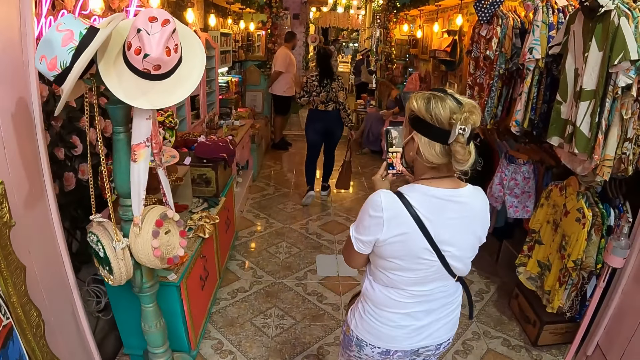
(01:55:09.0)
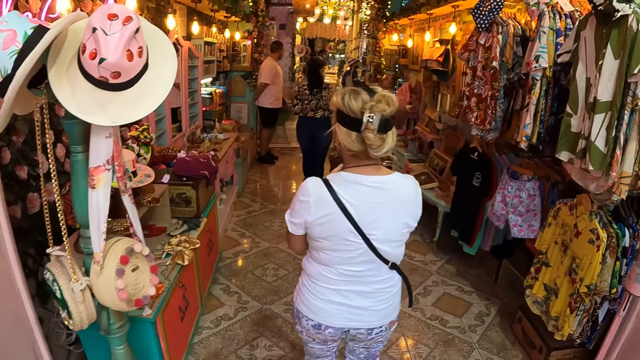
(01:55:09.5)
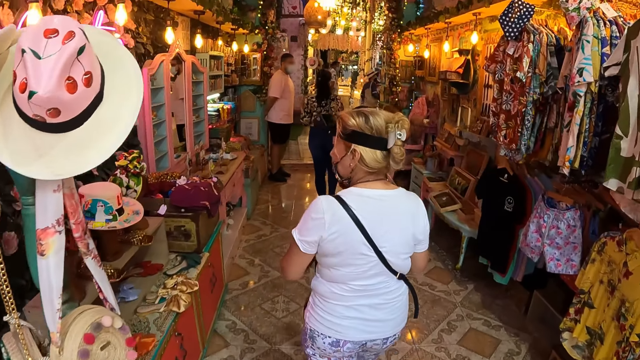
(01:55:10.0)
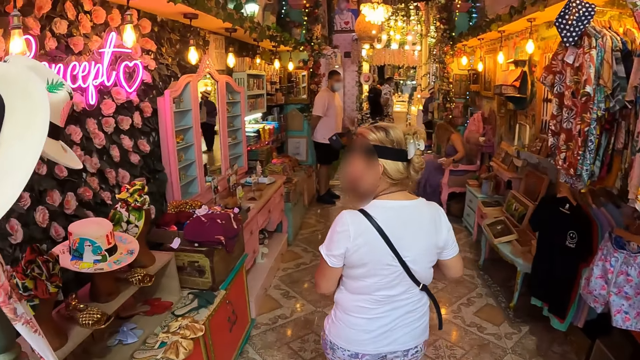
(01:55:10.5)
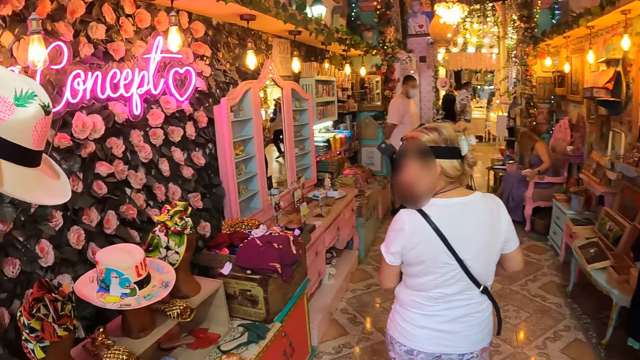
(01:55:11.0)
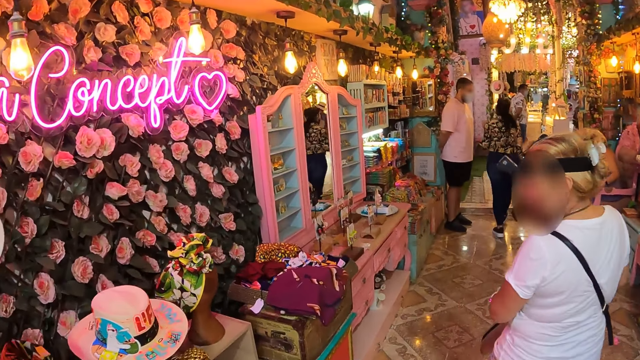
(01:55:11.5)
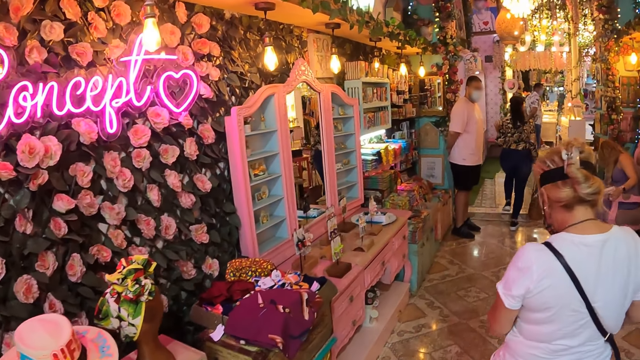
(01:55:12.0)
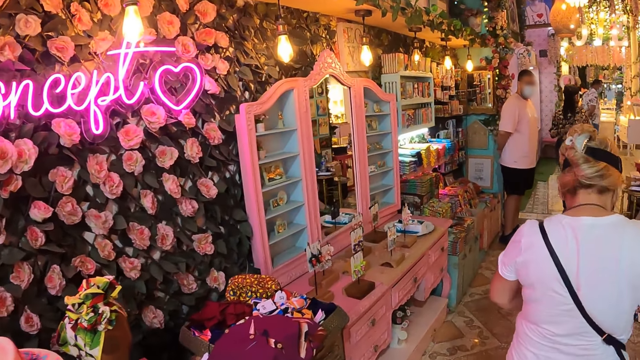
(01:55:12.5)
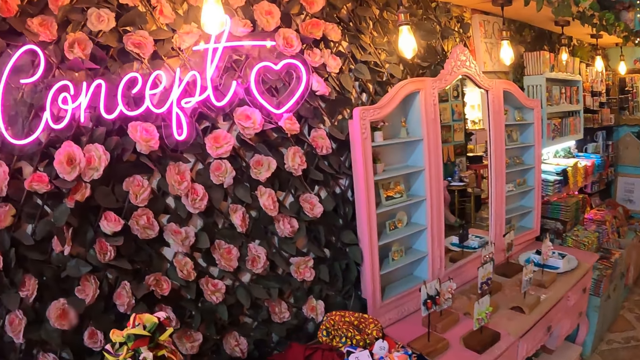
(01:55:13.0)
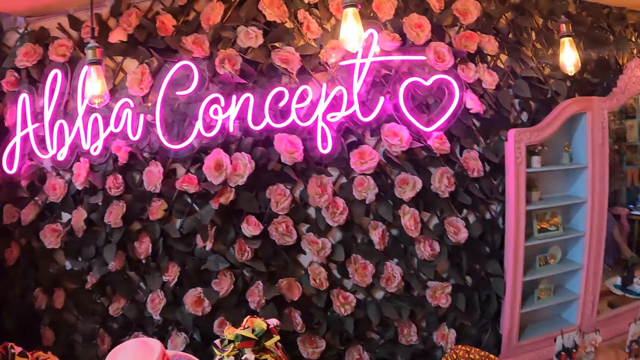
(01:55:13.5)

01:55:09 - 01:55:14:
The camera wearer looks around.

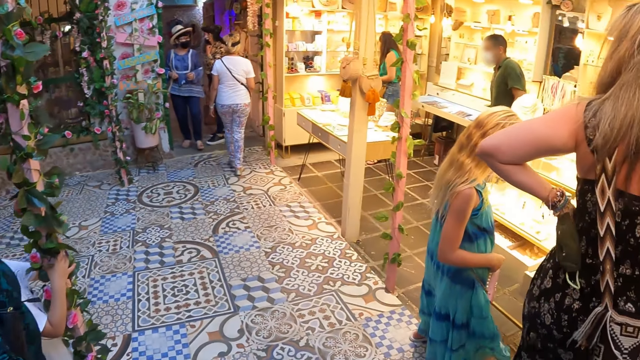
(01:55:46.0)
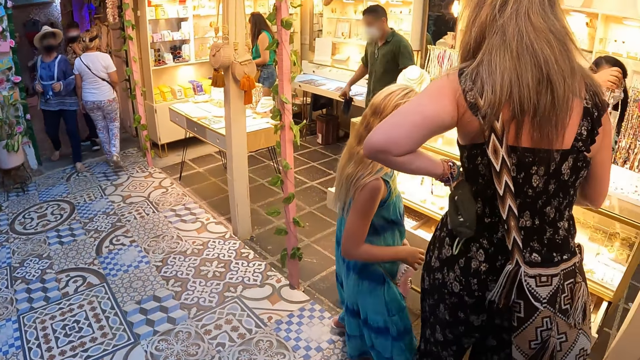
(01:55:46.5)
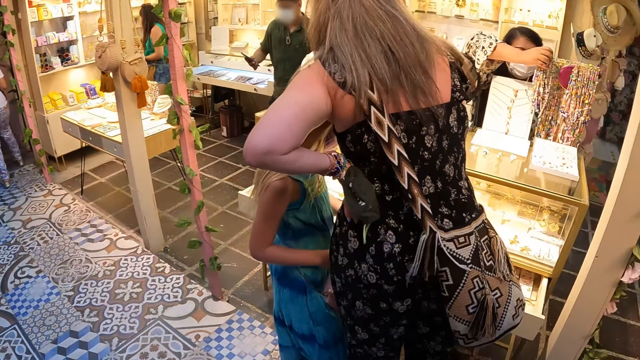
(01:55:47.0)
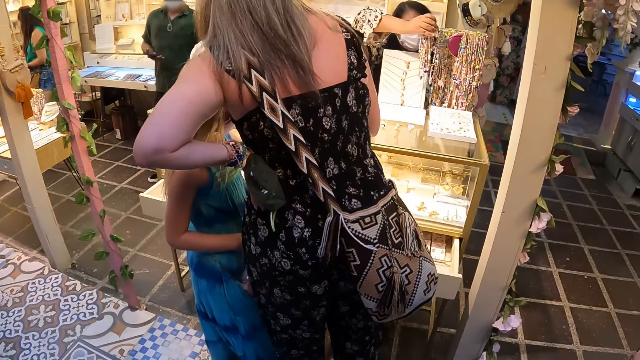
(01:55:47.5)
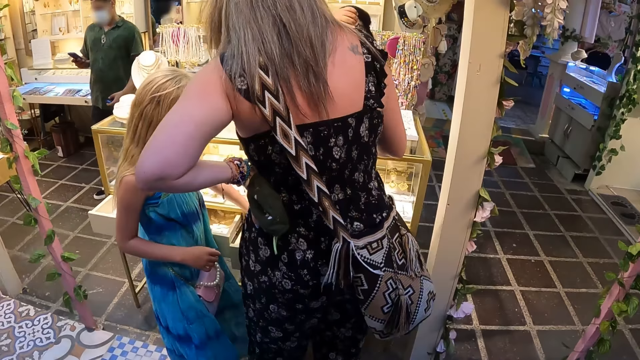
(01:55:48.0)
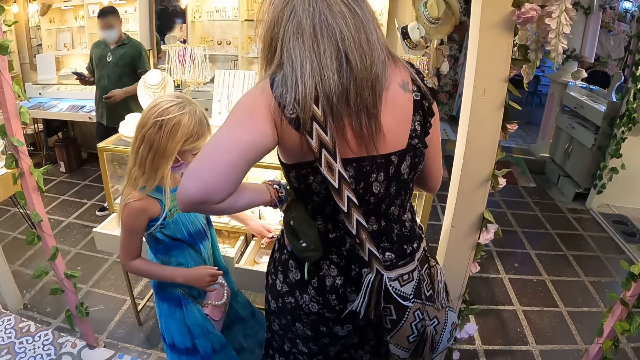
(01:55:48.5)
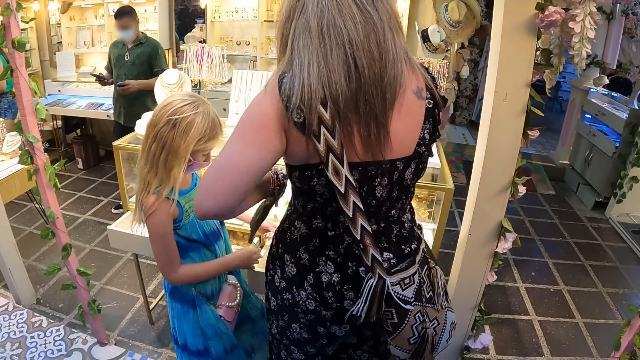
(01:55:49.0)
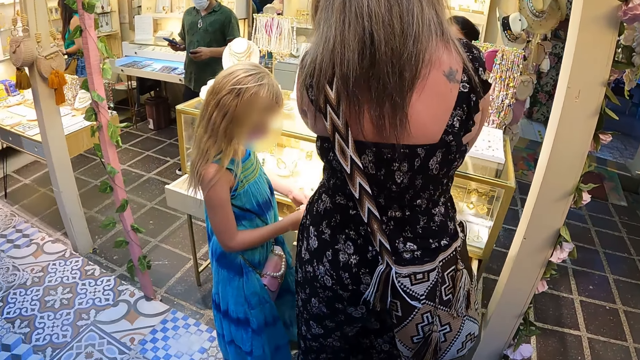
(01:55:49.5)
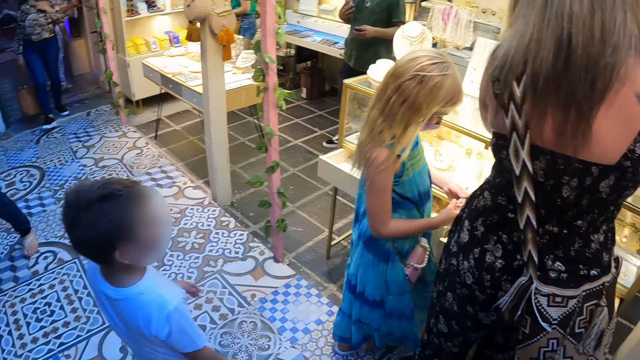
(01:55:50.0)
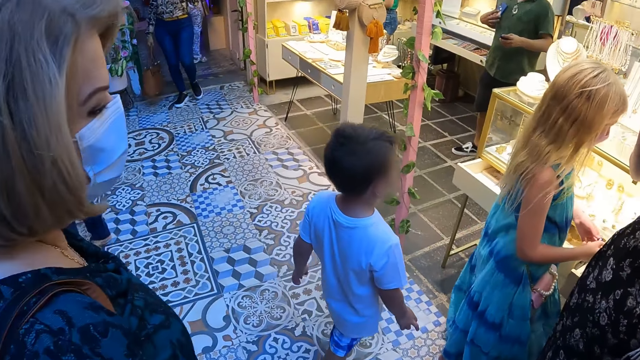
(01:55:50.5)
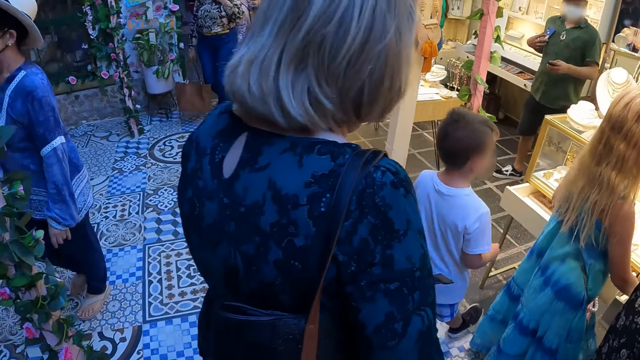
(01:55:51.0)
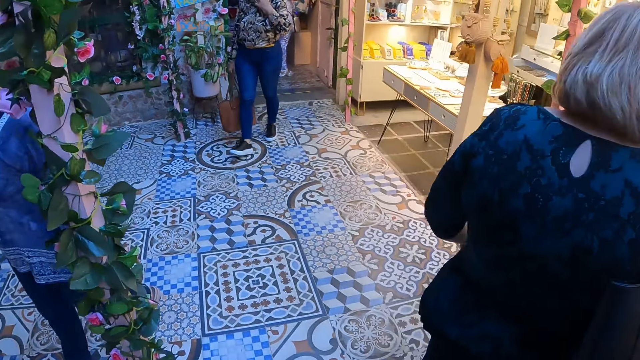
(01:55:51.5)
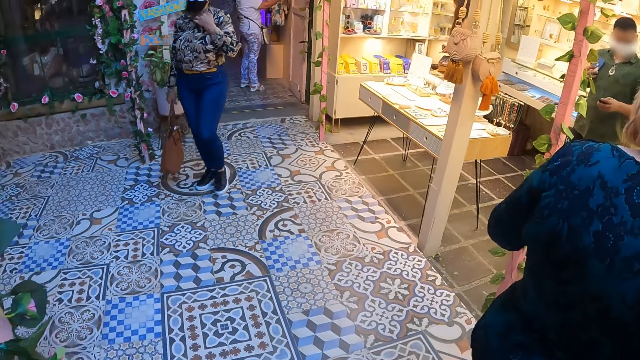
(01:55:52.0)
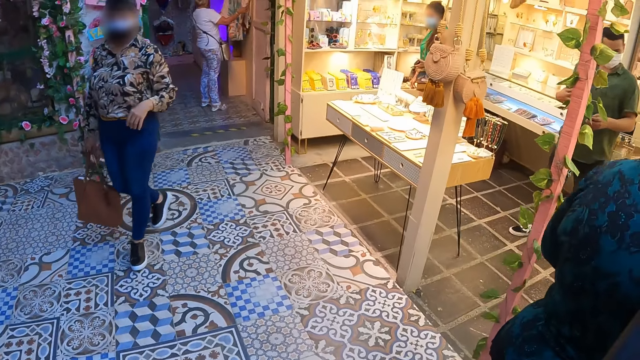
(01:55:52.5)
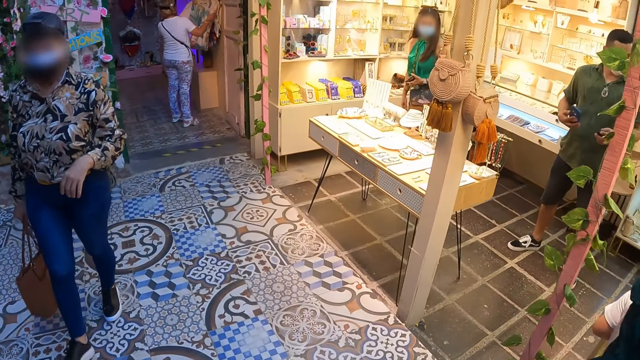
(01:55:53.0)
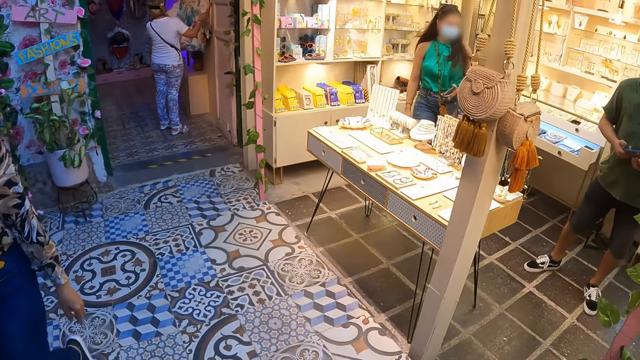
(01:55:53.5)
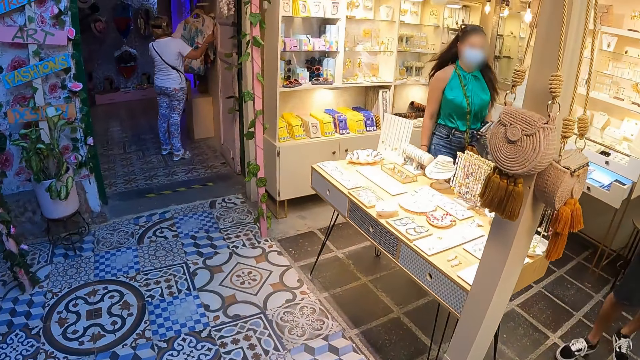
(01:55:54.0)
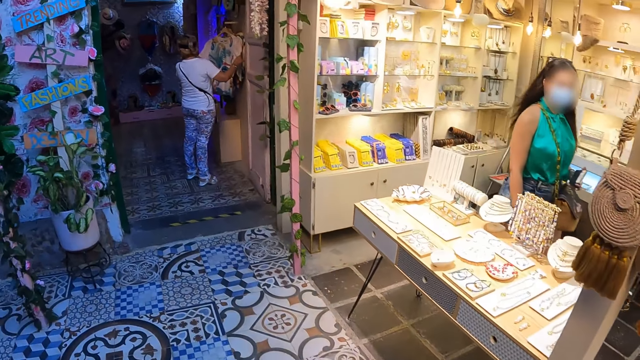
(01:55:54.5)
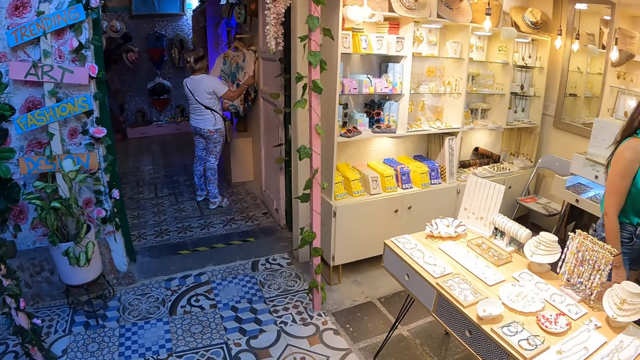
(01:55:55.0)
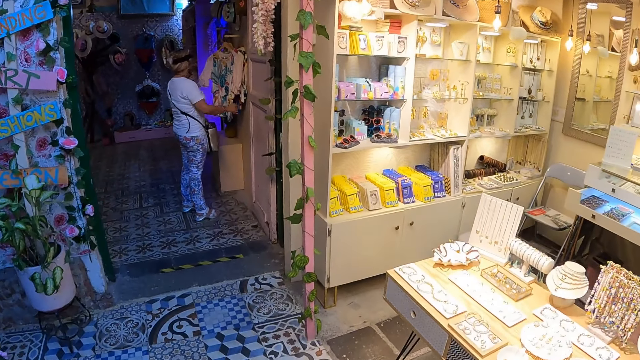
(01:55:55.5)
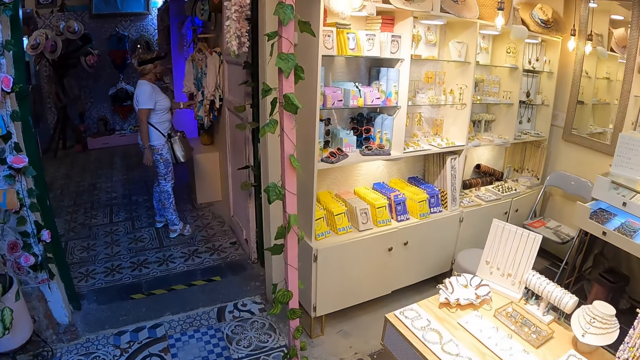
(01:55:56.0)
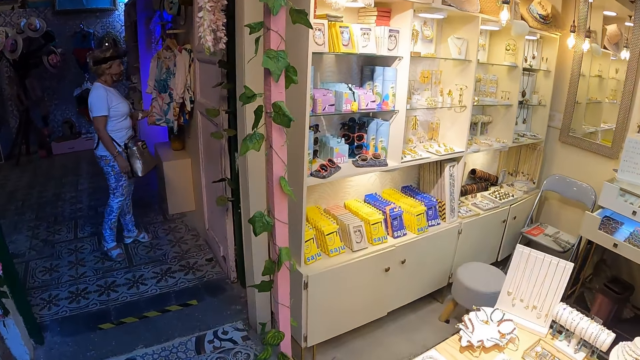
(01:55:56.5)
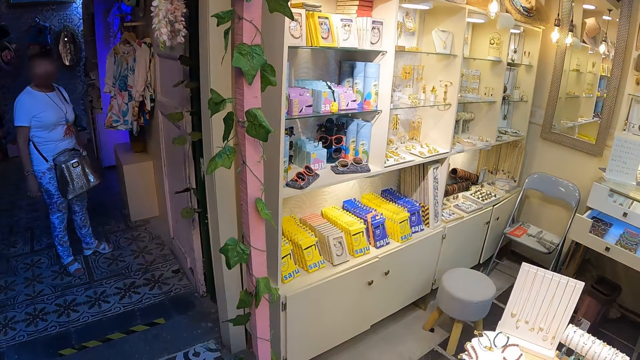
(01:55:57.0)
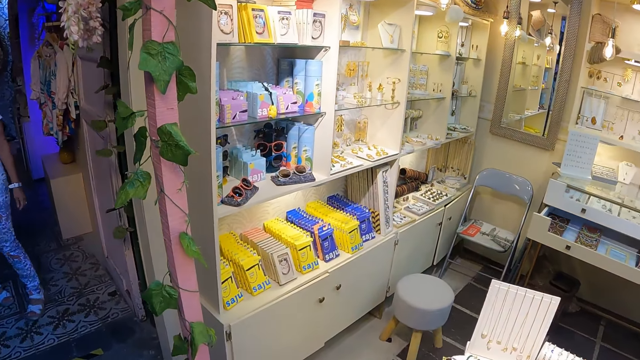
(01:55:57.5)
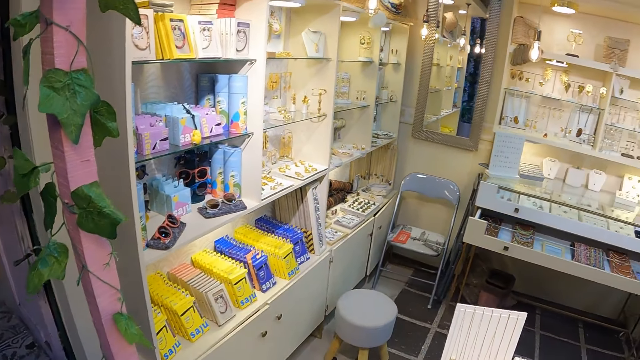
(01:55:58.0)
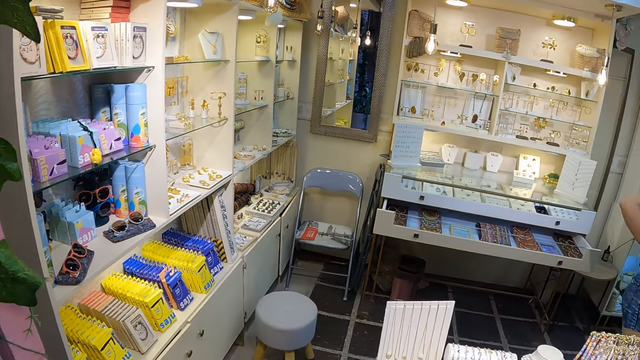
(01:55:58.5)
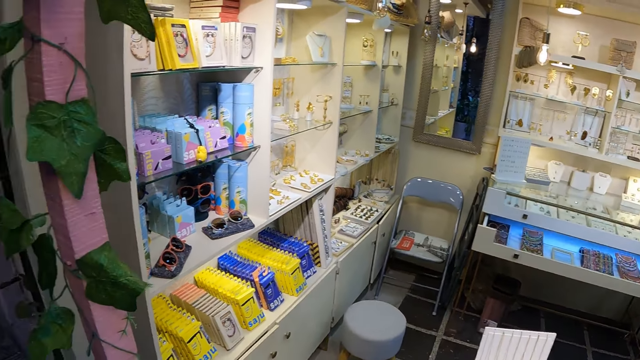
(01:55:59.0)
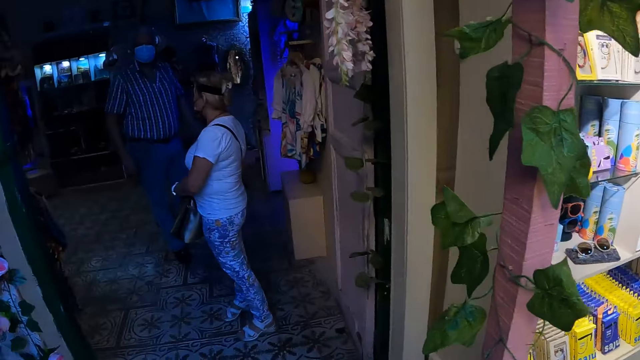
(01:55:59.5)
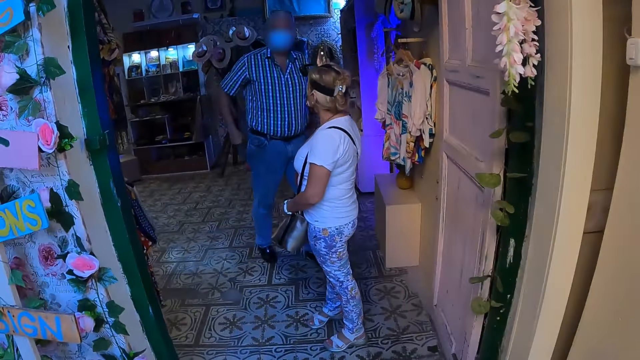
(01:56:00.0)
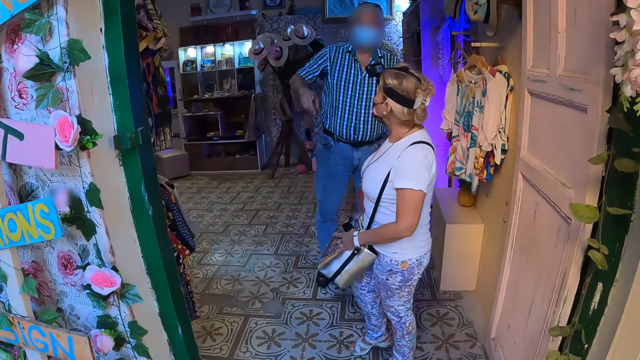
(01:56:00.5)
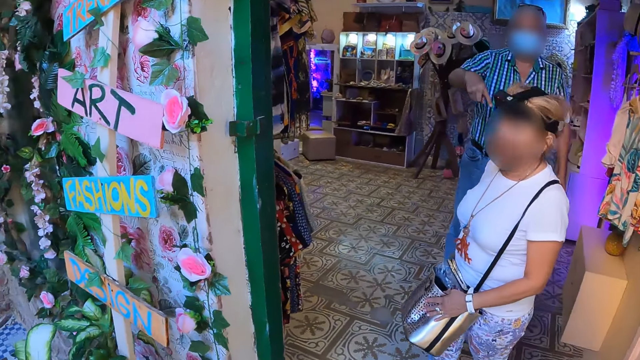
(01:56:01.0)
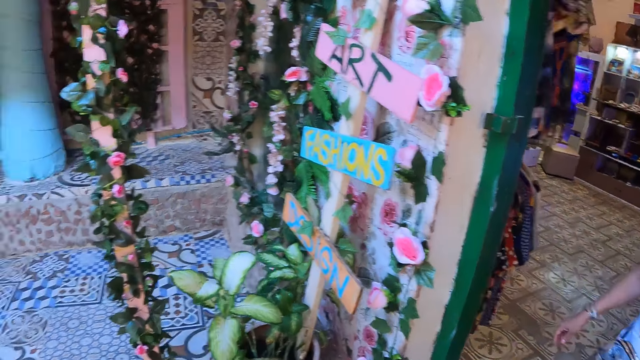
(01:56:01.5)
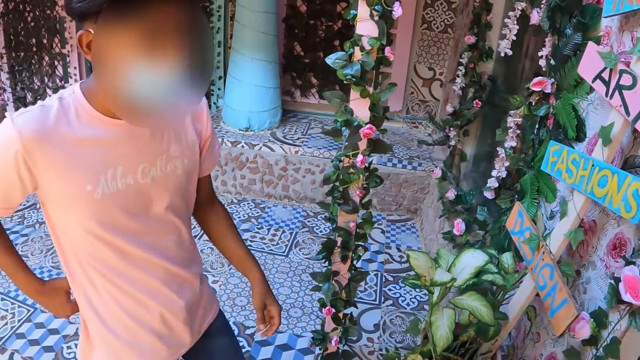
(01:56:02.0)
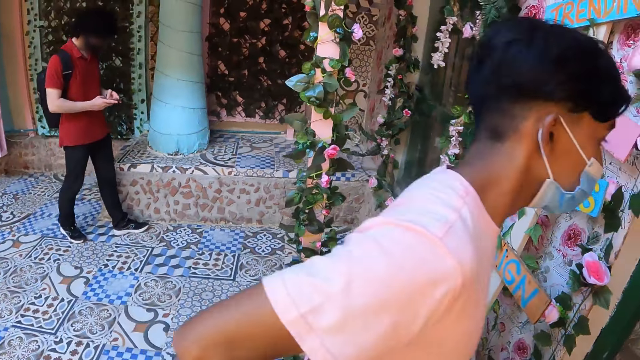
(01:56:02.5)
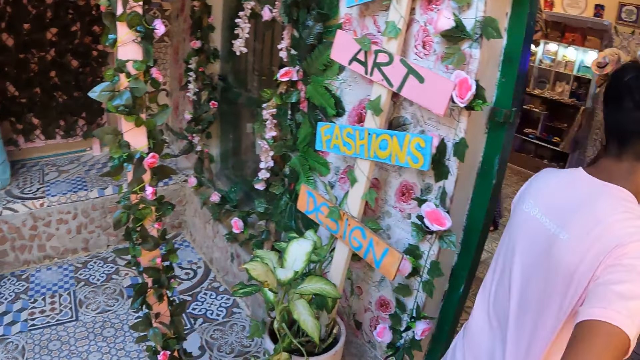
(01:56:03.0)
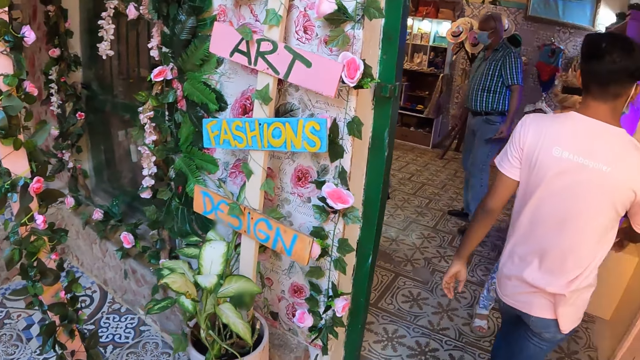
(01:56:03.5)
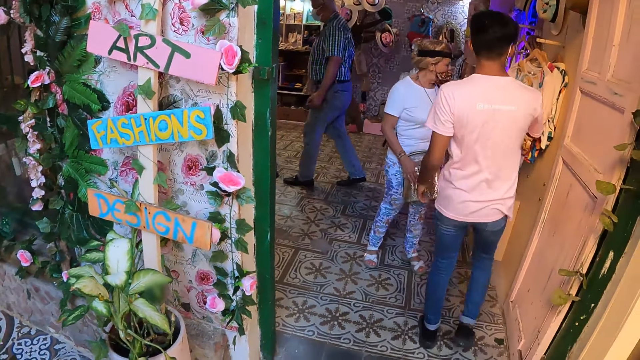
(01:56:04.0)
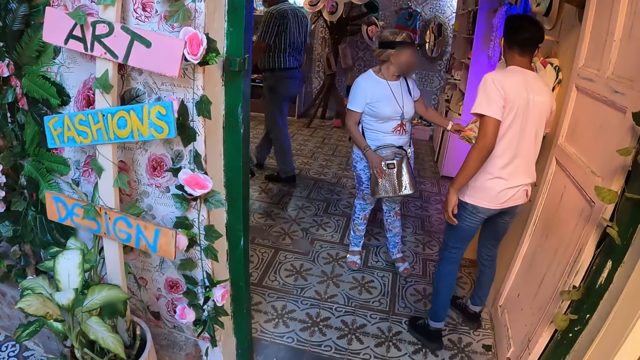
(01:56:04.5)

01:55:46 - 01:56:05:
The camera wearer stares at the necklaces. They walk in the shop. They stare at the necklaces. They stare at the flowers.
